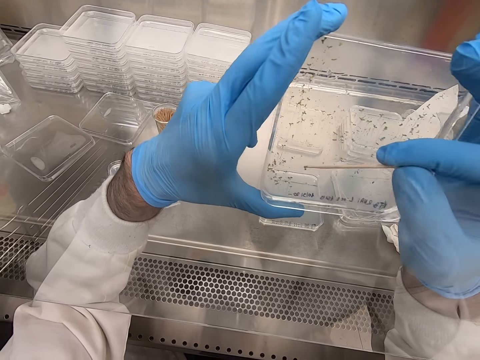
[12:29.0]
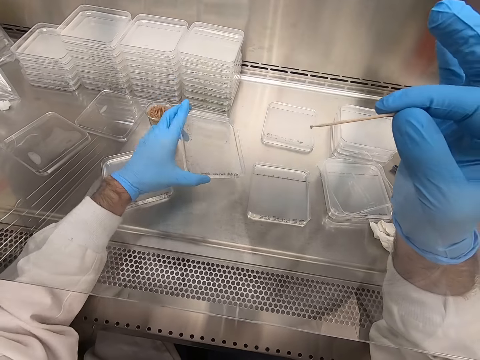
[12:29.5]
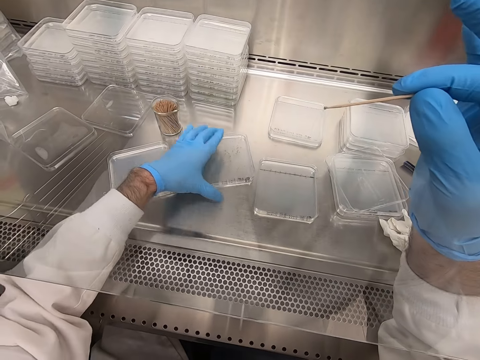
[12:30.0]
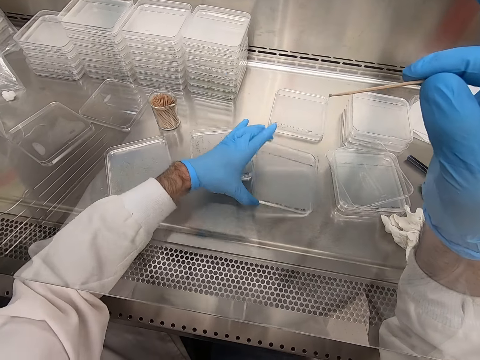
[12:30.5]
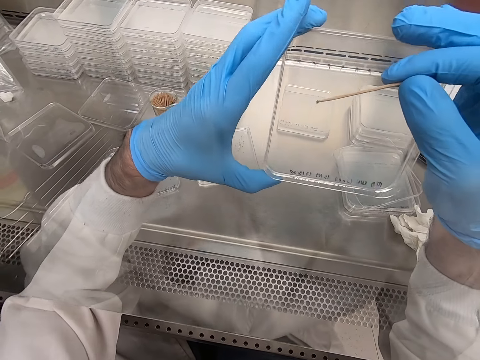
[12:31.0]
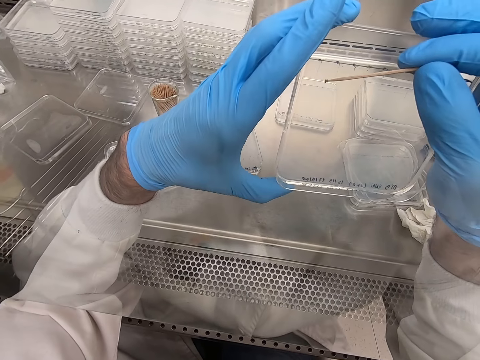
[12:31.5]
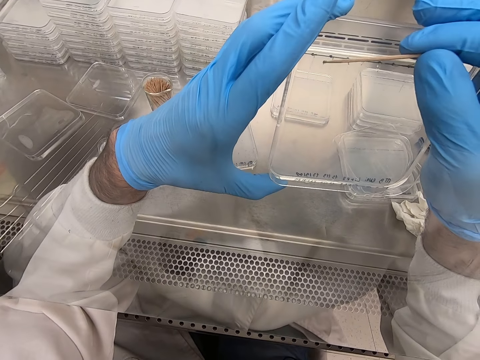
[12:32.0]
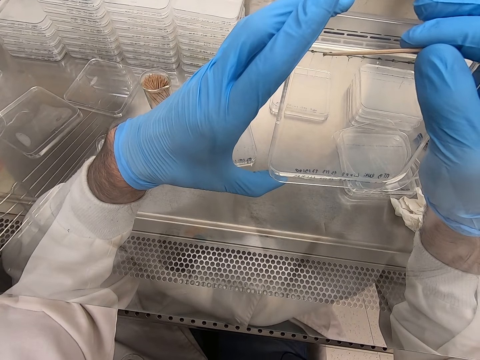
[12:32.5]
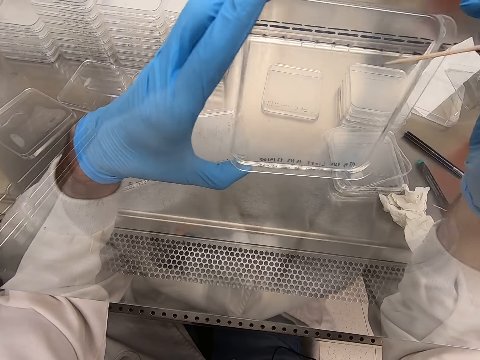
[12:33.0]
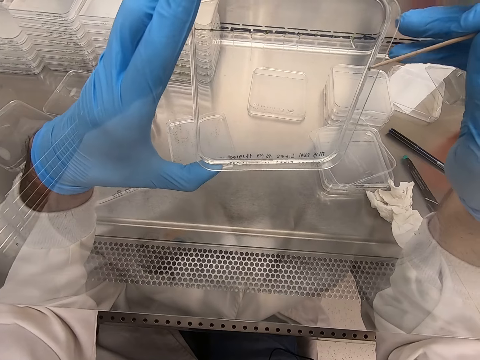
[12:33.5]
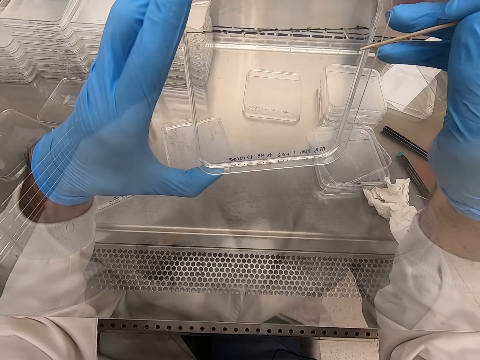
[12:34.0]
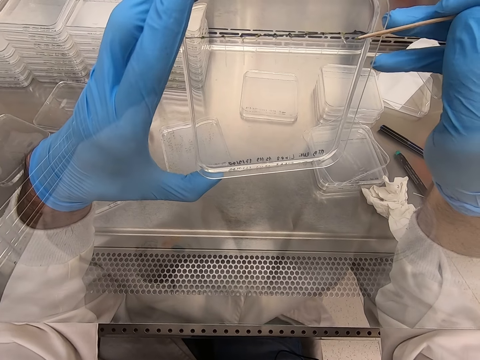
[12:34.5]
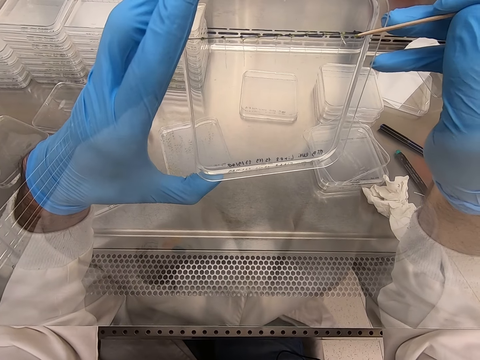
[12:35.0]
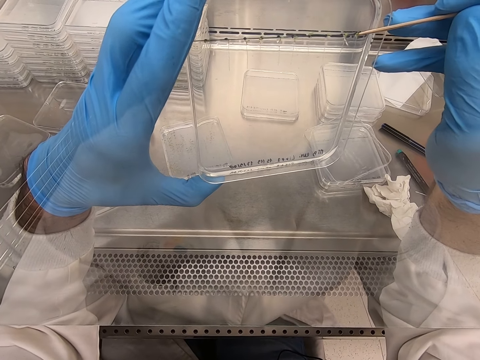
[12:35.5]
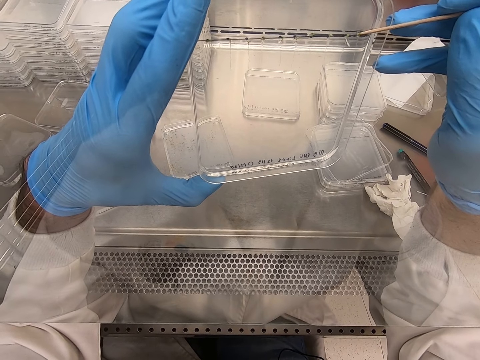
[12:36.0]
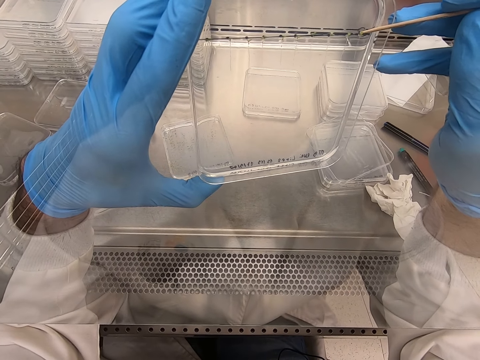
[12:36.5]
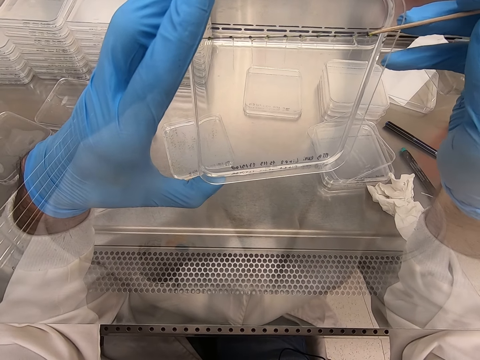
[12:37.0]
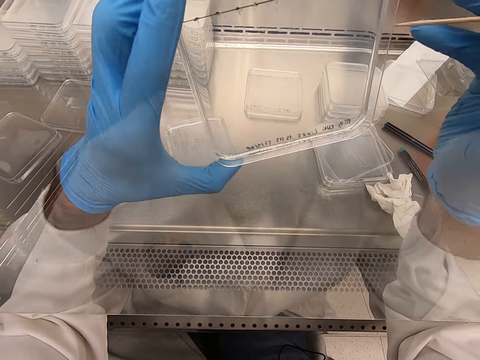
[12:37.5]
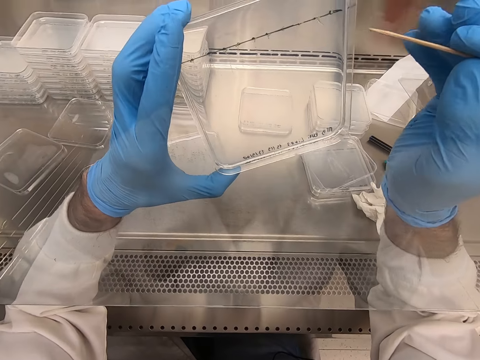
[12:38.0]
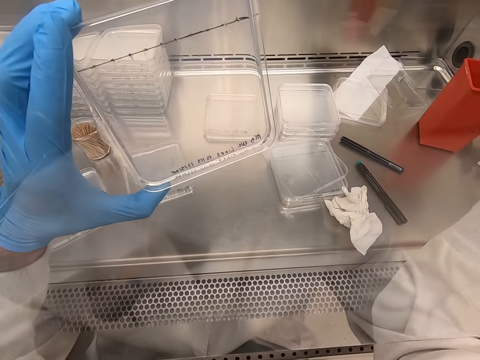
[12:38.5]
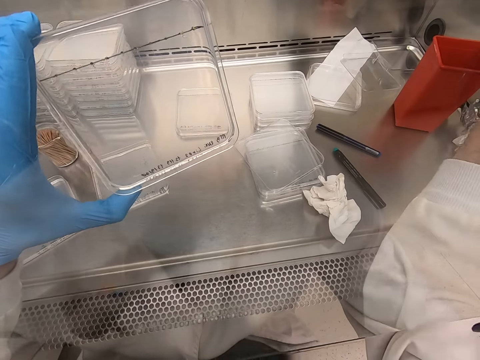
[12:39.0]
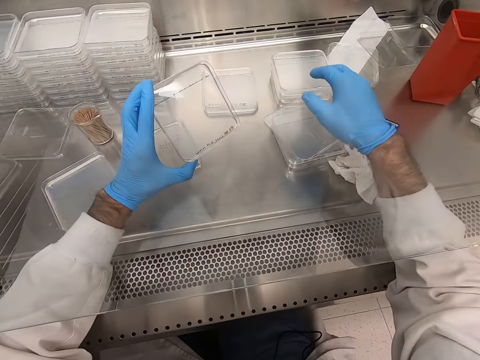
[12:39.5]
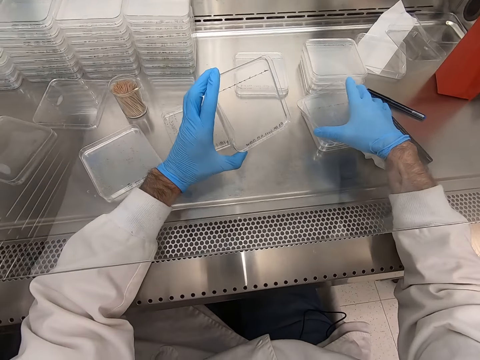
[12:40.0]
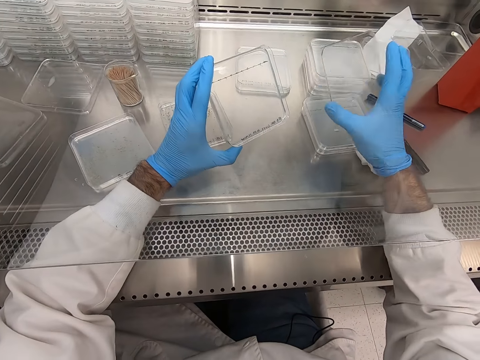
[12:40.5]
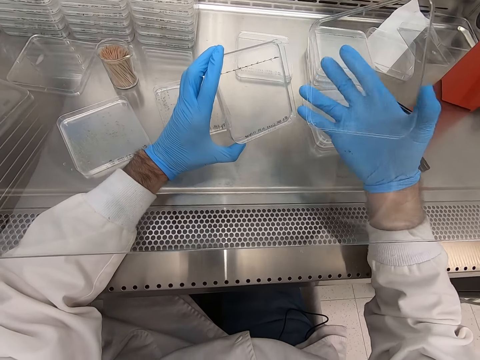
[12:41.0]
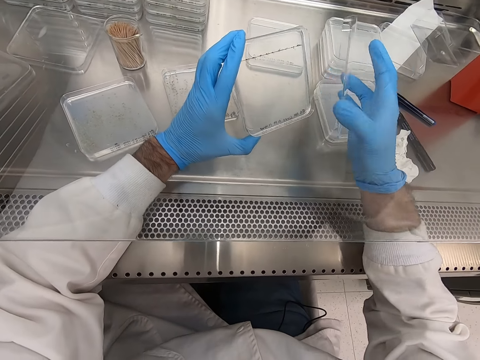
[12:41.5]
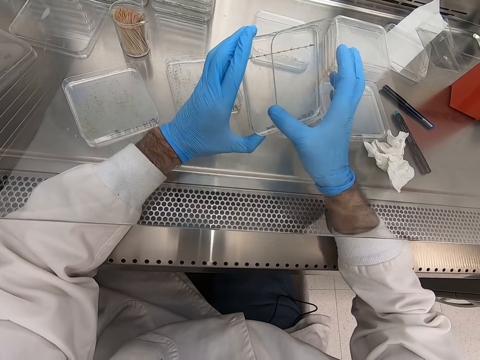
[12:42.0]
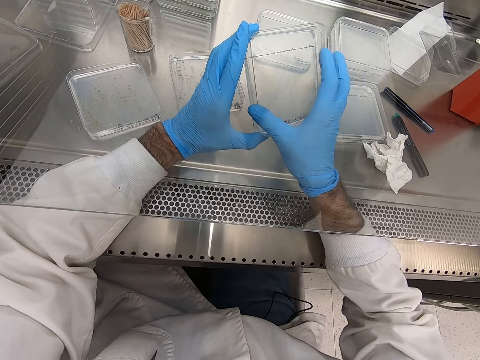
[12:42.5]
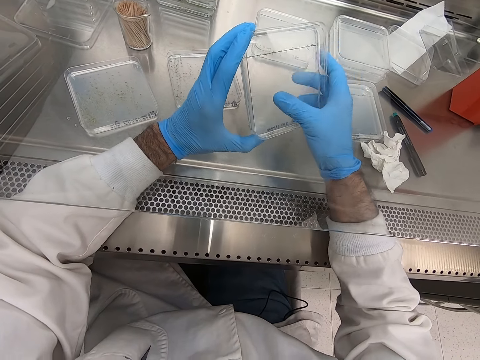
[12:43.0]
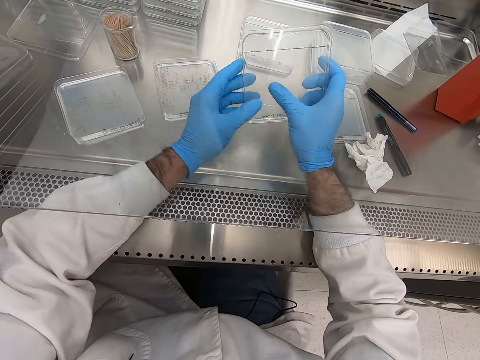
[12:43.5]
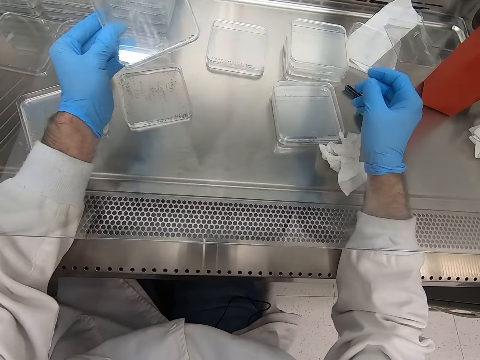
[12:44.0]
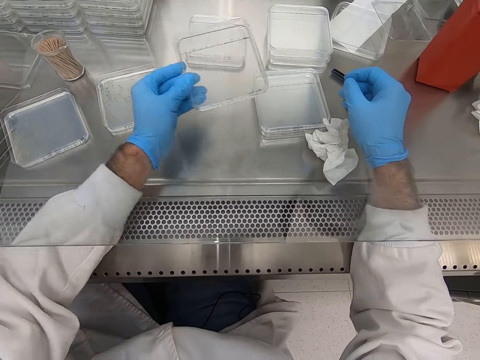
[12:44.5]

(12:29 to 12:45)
The camera wearer places an acrylic sheet or tray on the table. They pick the acrylic sheet. They pick particles from the acrylic sheet. They put a toothpick in the dustbin. They pick the acrylic sheet. They close the tray. They join the acrylic sheet.

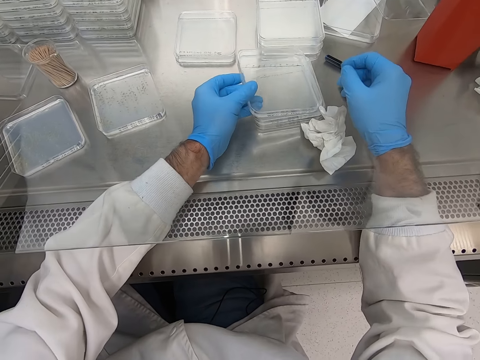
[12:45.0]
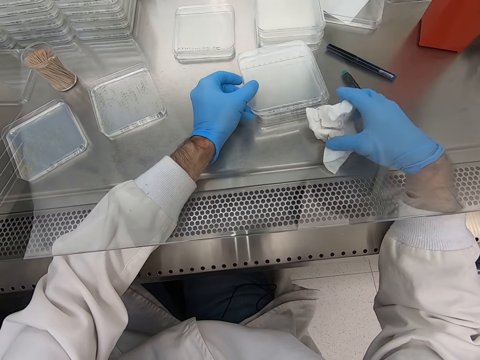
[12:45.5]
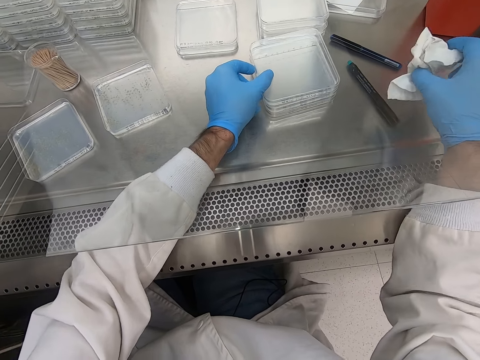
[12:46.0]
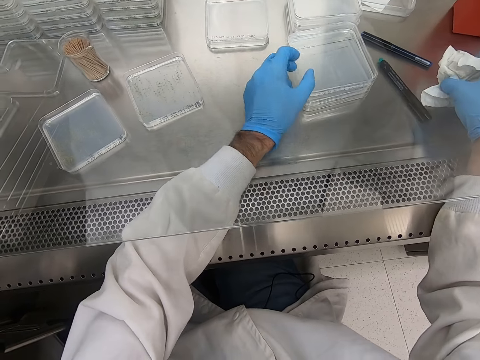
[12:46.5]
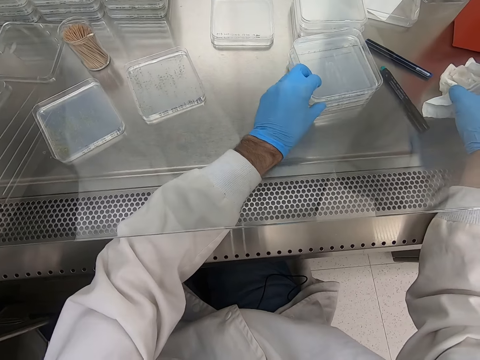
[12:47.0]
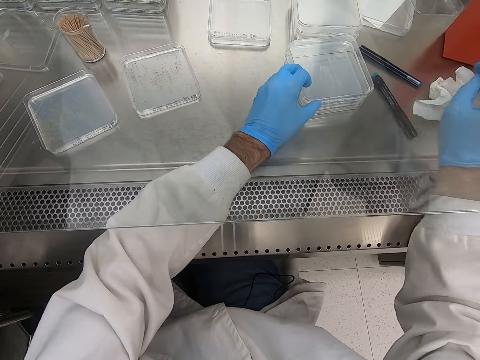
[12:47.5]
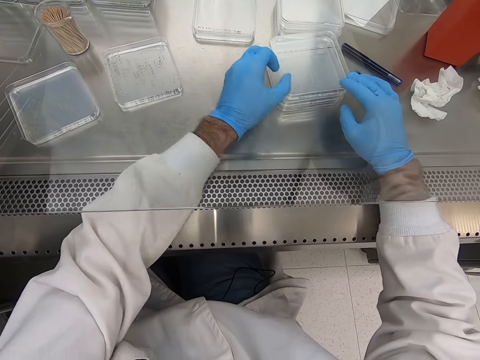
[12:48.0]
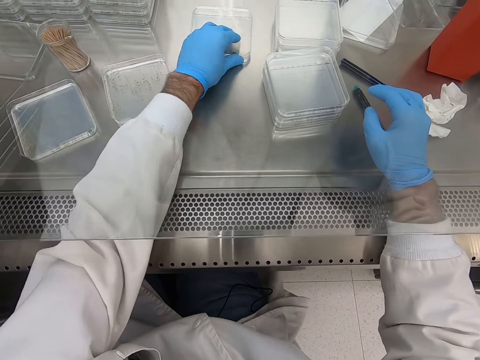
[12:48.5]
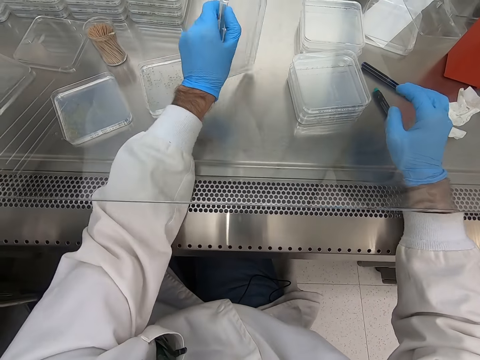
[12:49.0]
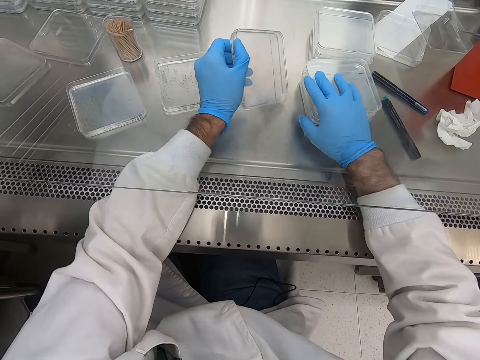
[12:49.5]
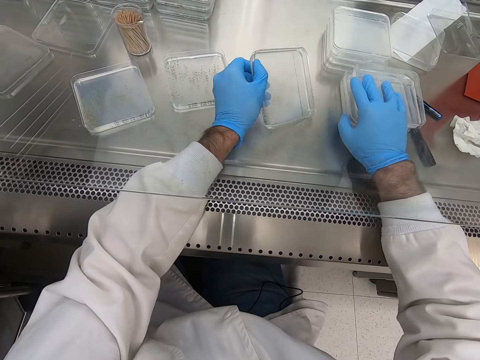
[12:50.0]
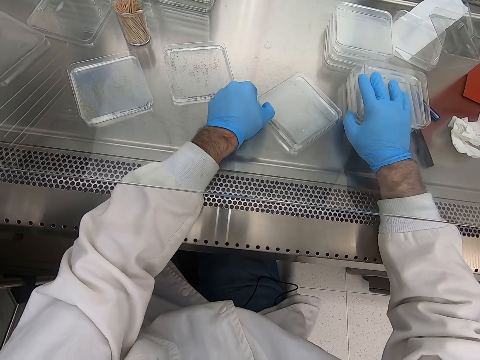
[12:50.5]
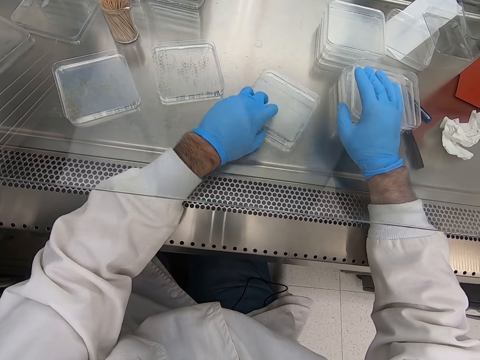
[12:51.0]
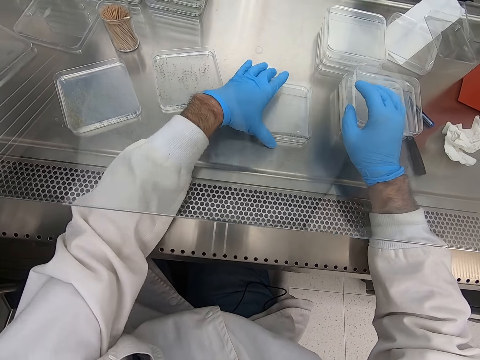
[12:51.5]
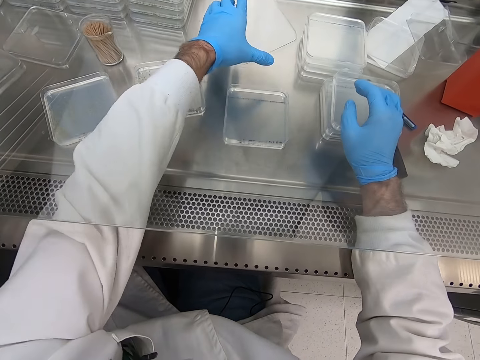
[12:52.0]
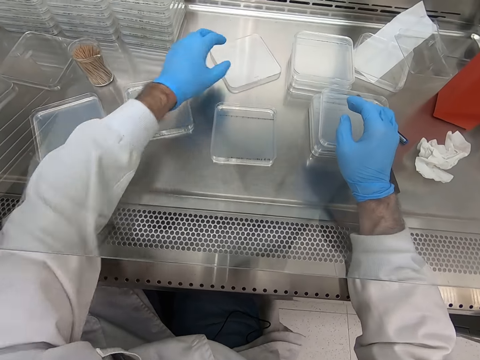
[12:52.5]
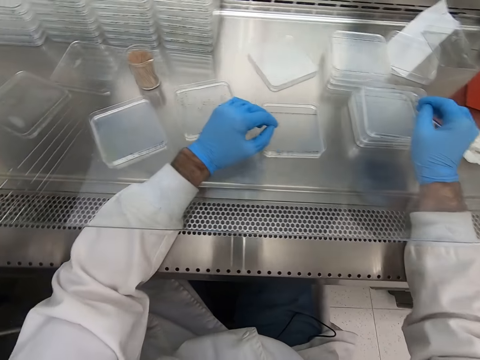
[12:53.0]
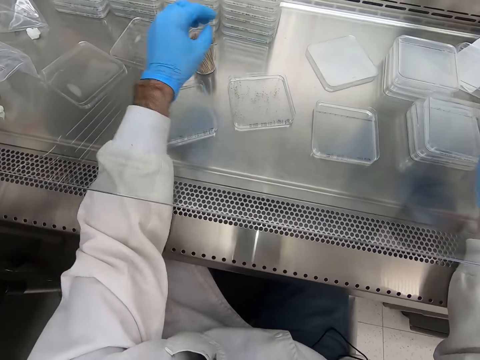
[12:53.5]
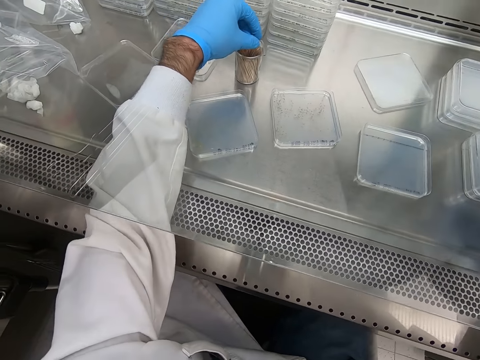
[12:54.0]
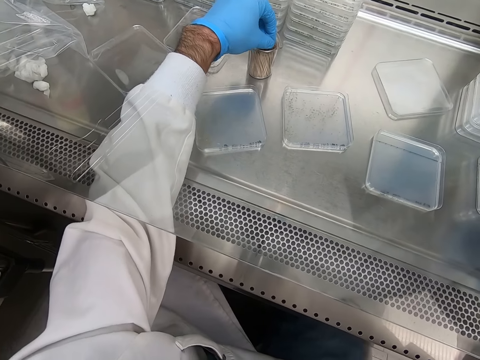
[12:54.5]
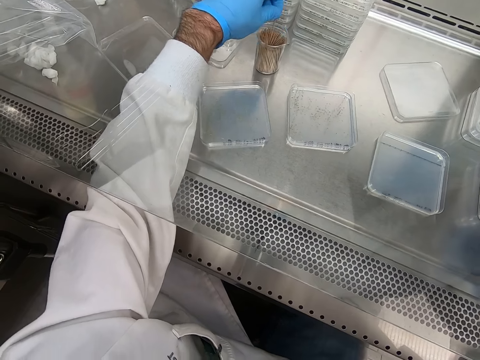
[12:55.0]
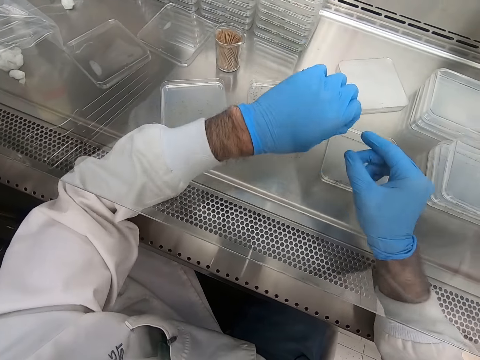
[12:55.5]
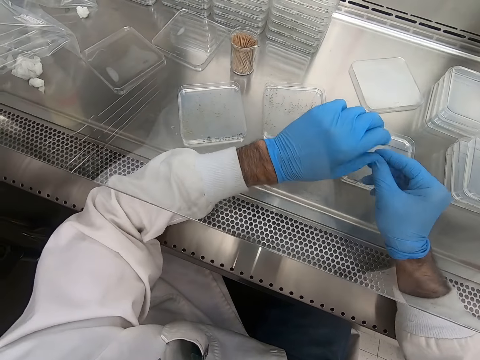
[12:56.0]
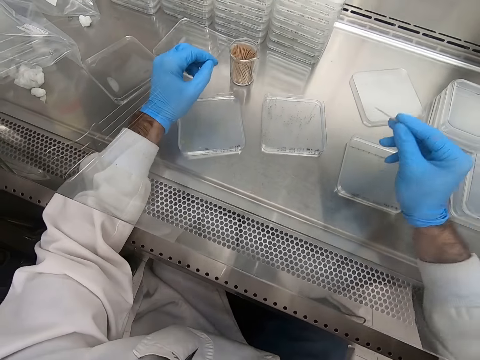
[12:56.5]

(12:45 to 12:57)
The camera wearer places the acrylic sheet on the other acrylic sheet. They pick a tissue. They pick an acrylic sheet. They place the acrylic sheet on the table. They pick a toothpick.
